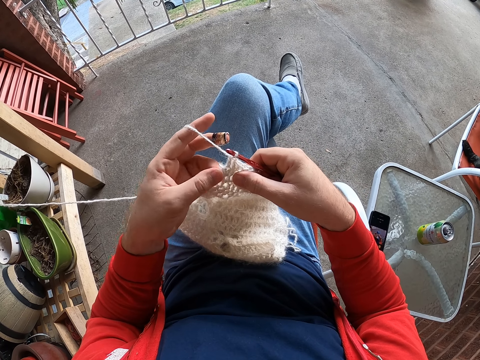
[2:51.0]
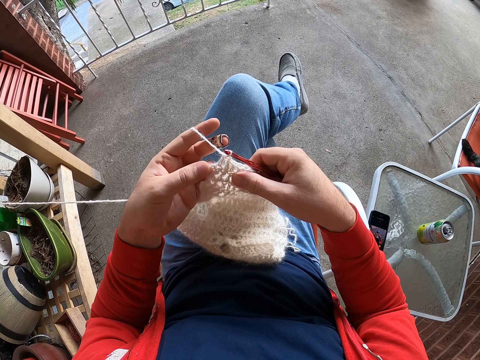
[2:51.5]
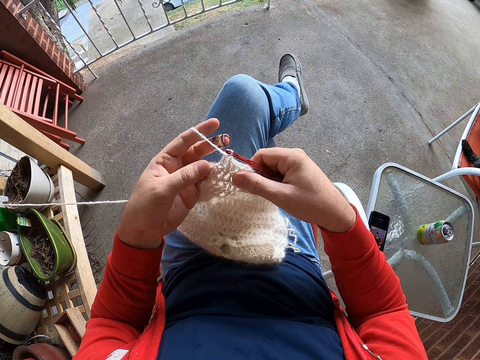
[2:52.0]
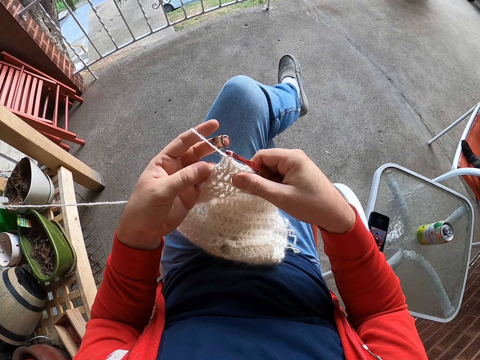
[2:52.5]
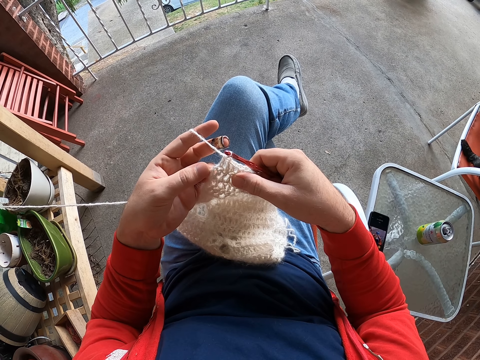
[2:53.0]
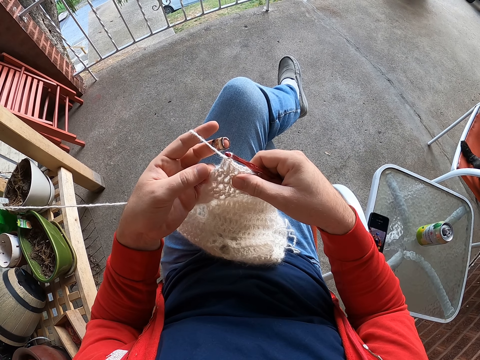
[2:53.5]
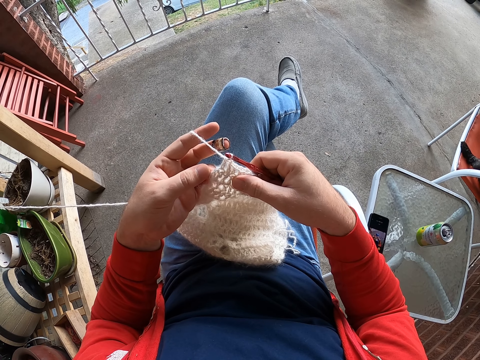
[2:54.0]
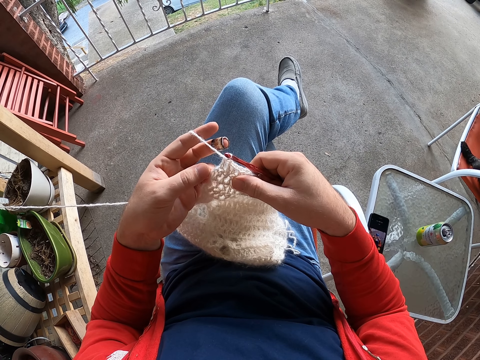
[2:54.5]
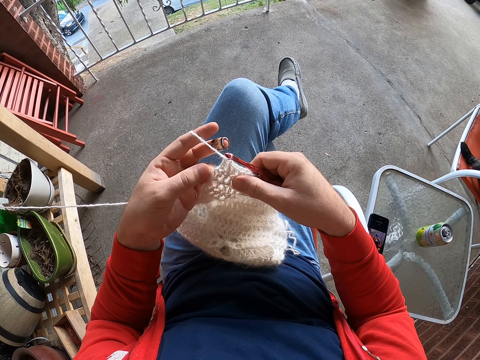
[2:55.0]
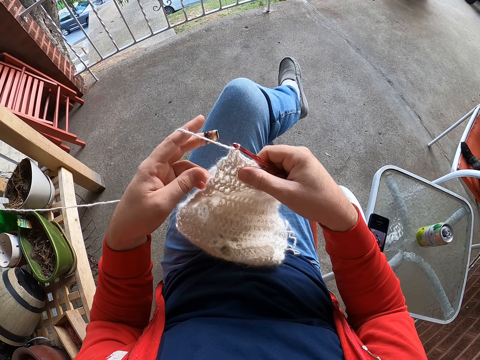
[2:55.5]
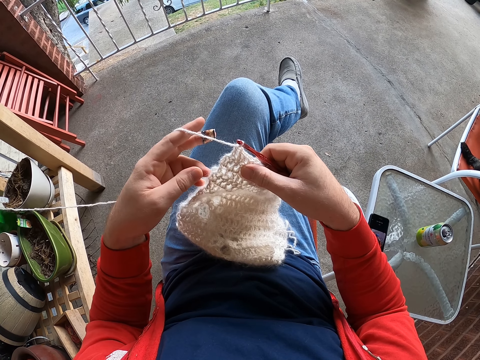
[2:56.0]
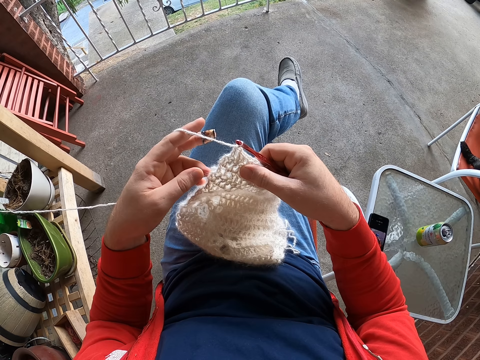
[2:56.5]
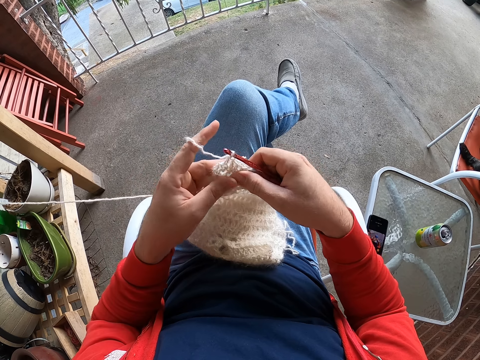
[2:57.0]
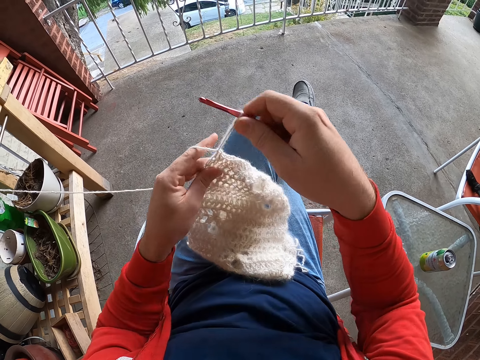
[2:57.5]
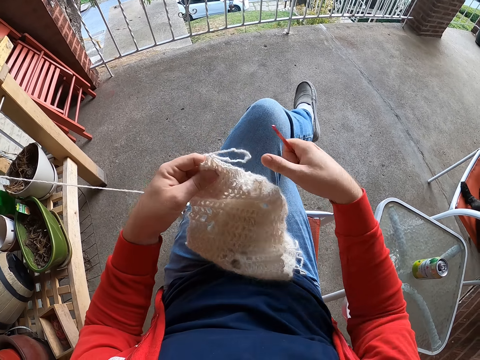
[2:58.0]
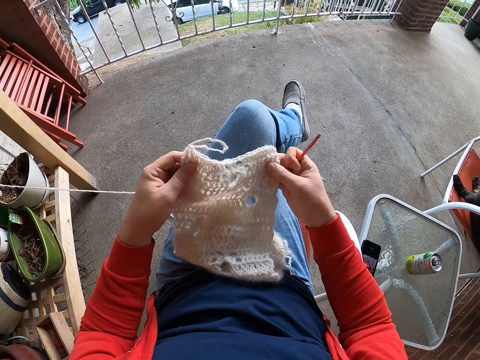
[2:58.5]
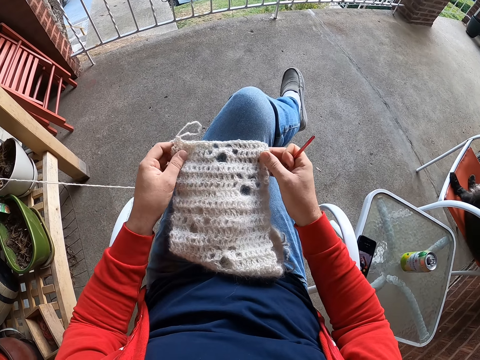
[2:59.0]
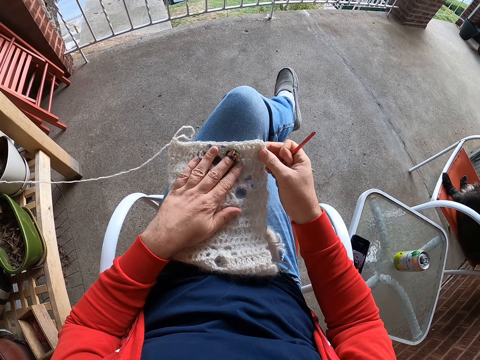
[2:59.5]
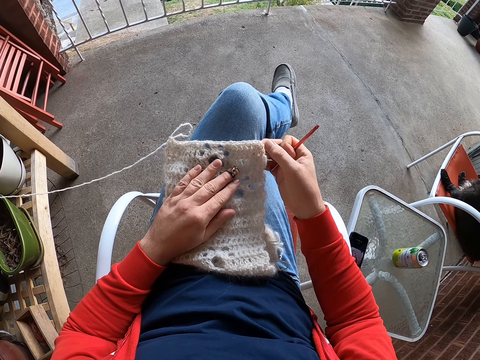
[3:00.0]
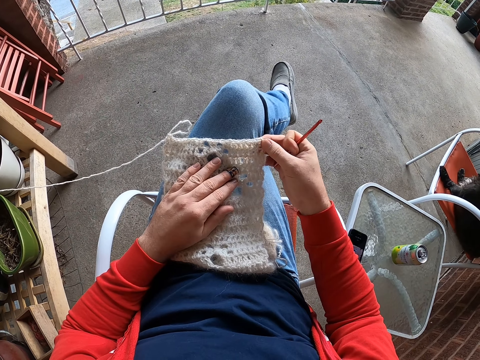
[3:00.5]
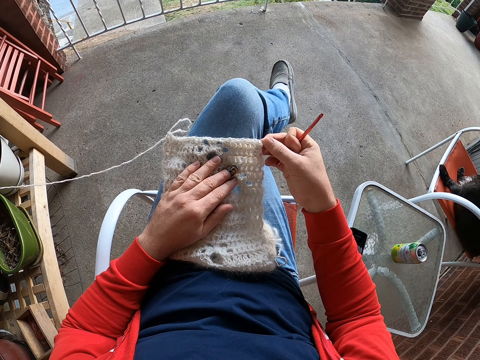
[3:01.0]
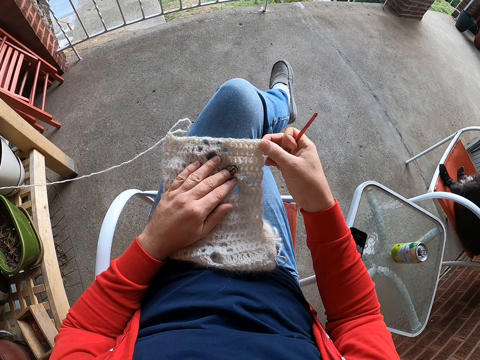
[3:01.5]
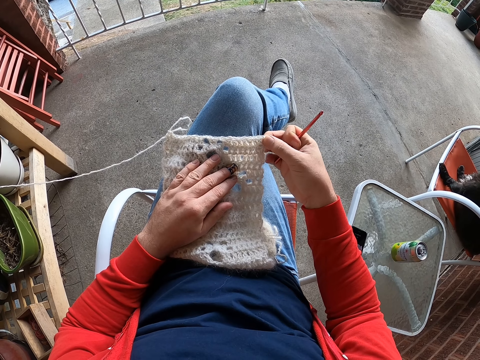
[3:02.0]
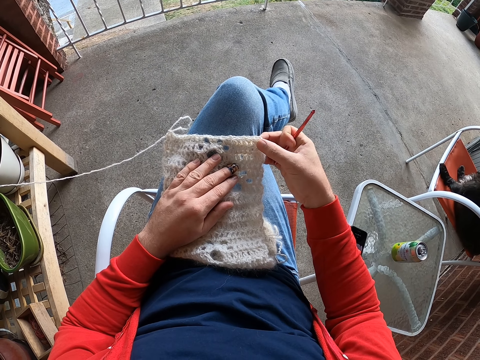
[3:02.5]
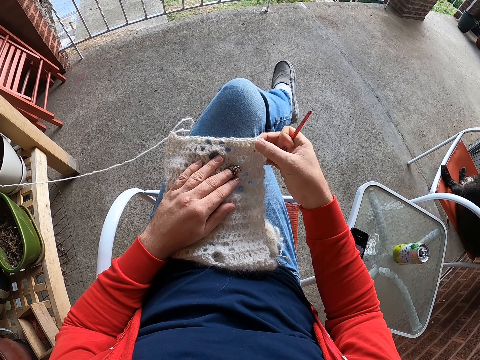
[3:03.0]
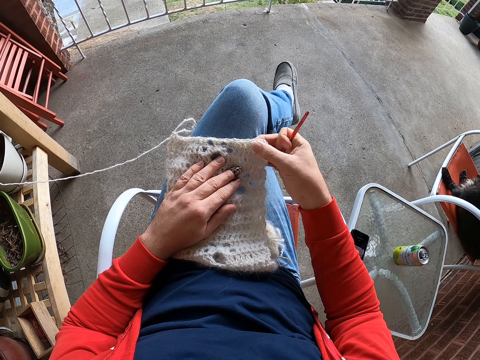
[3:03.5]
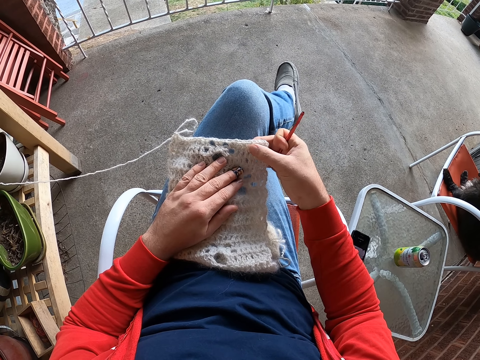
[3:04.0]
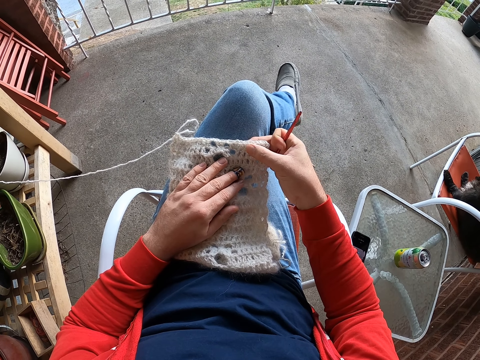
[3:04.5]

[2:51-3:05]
The camera wearer pulls thread and removes the crochet from the thread. They stare at the fabric. They adjust the garment. They place a hand on the knitted fabric. They stare at the fabric.

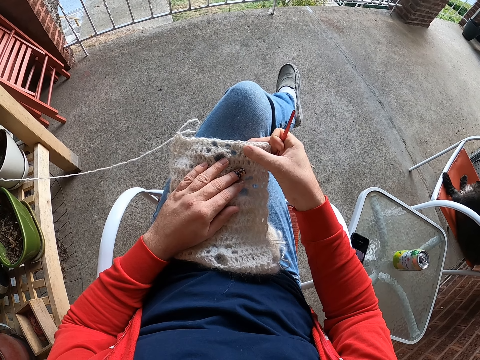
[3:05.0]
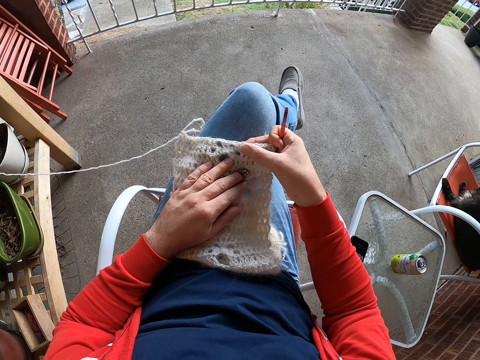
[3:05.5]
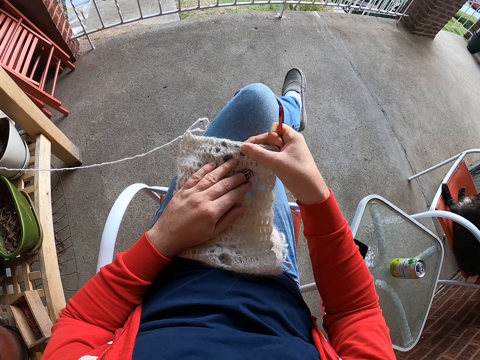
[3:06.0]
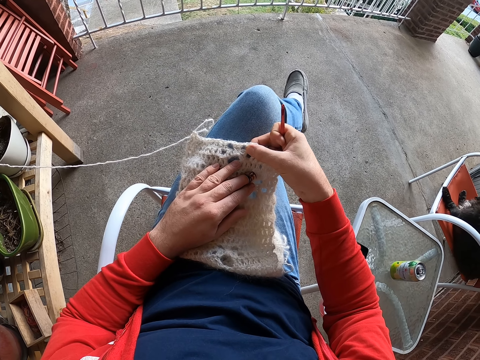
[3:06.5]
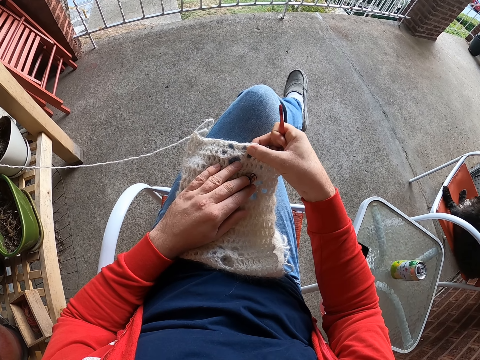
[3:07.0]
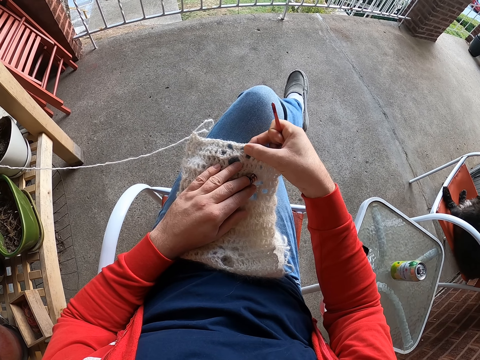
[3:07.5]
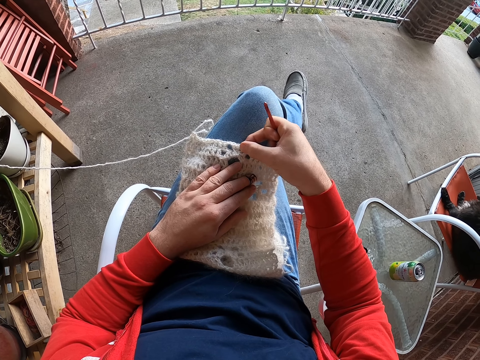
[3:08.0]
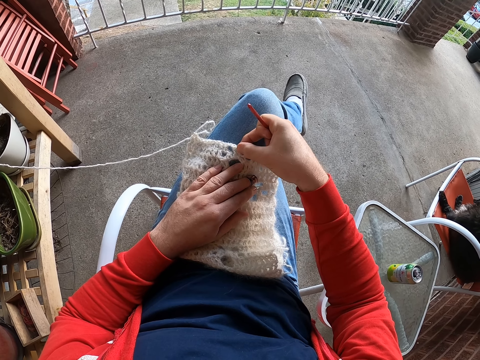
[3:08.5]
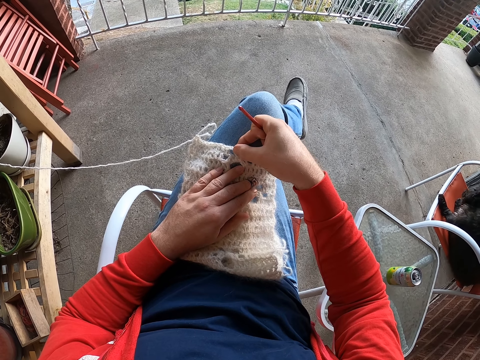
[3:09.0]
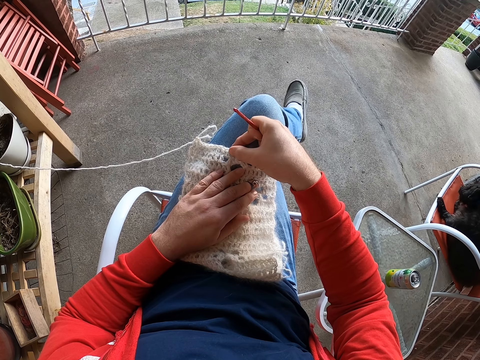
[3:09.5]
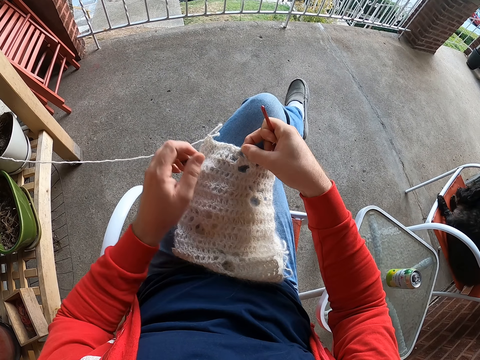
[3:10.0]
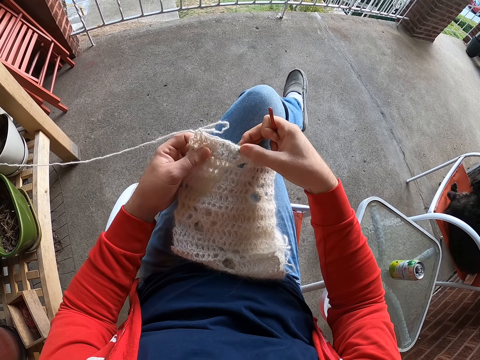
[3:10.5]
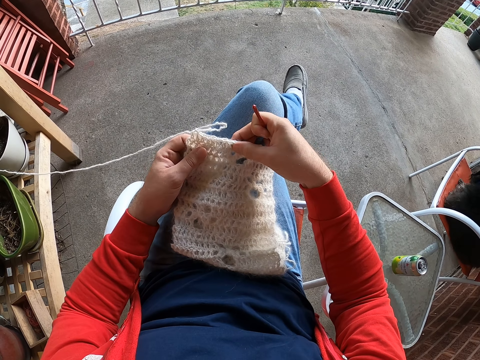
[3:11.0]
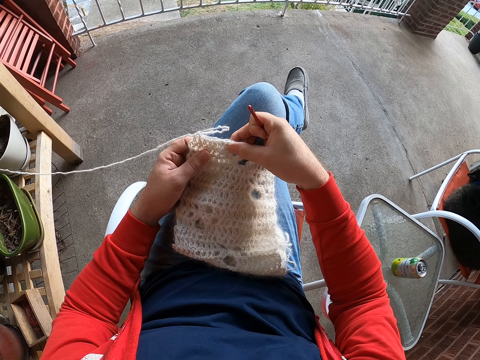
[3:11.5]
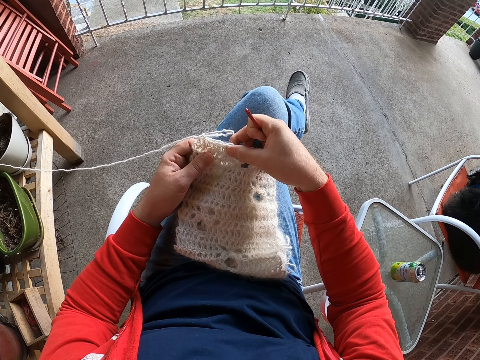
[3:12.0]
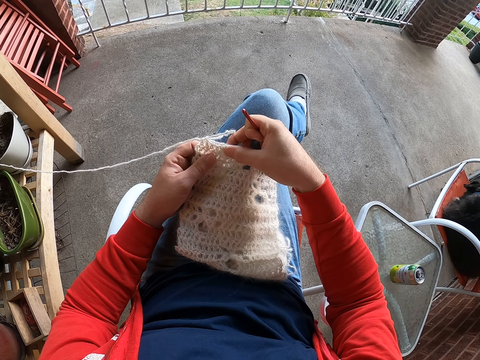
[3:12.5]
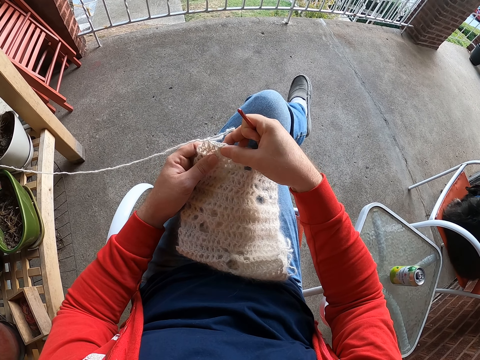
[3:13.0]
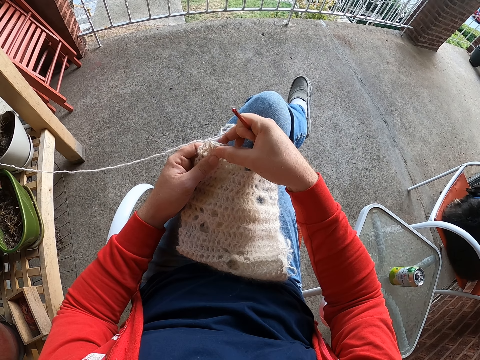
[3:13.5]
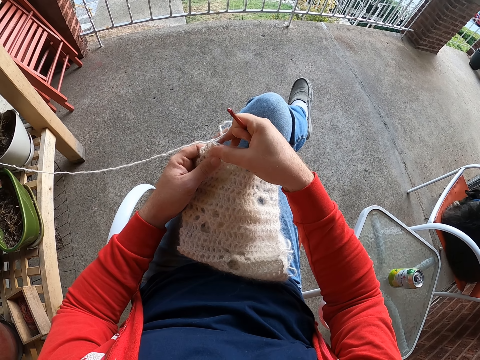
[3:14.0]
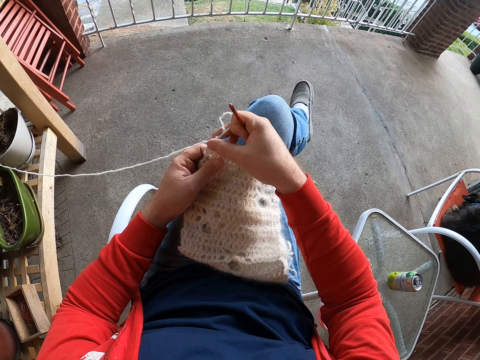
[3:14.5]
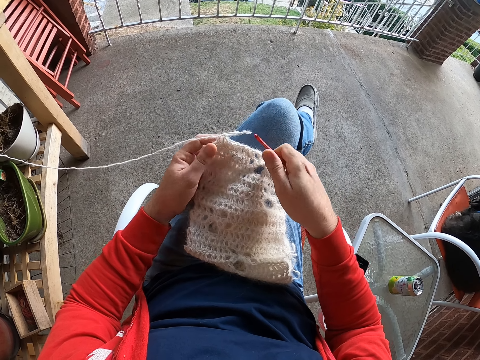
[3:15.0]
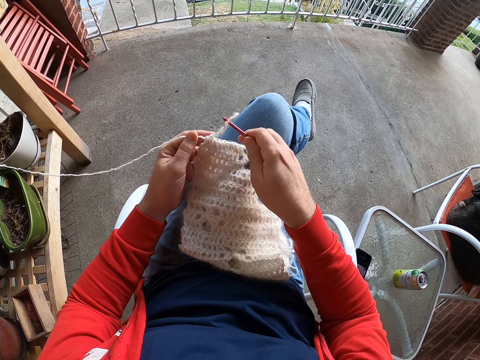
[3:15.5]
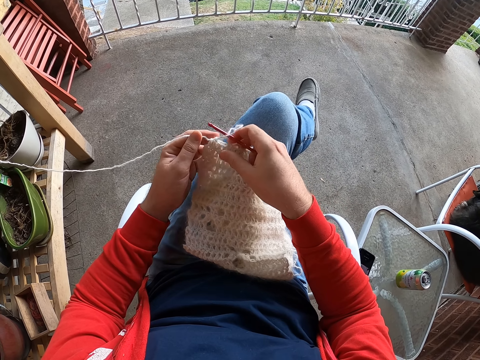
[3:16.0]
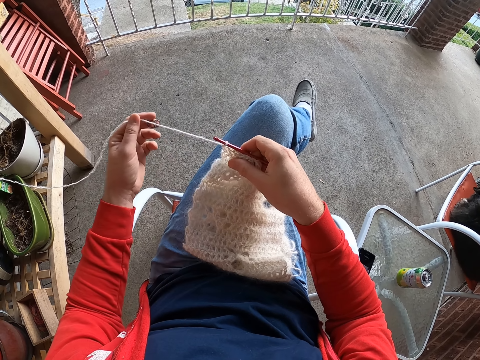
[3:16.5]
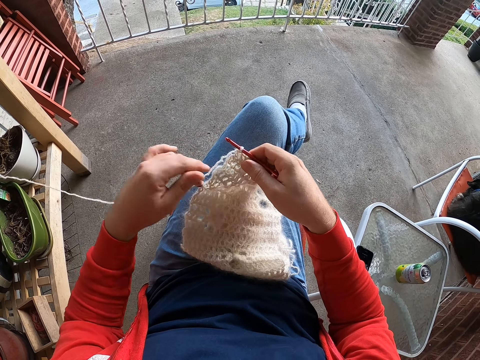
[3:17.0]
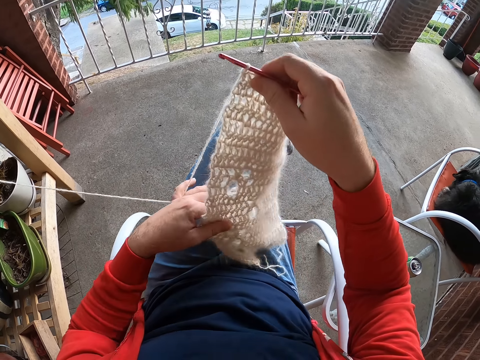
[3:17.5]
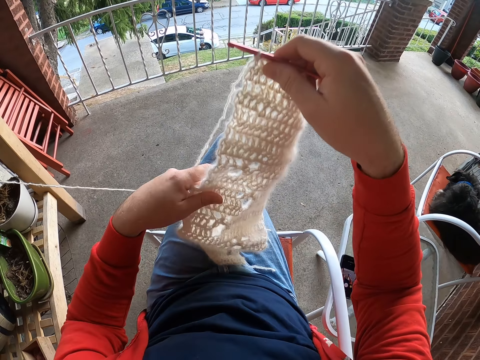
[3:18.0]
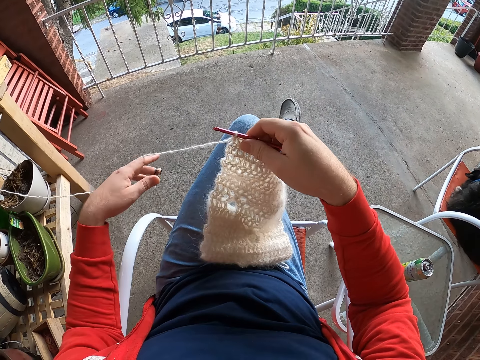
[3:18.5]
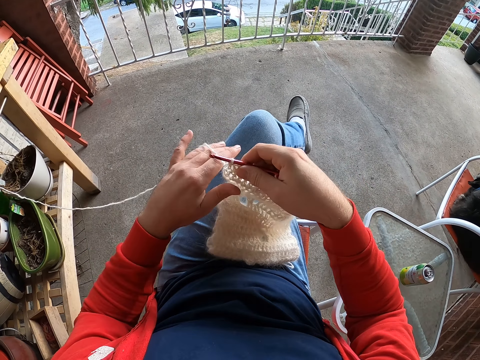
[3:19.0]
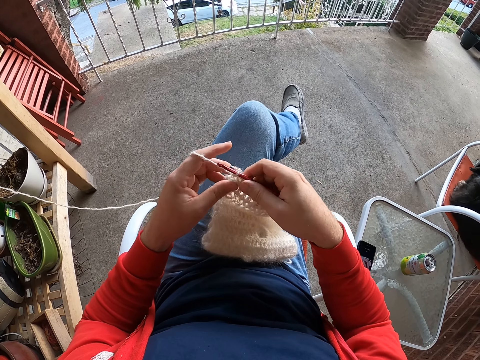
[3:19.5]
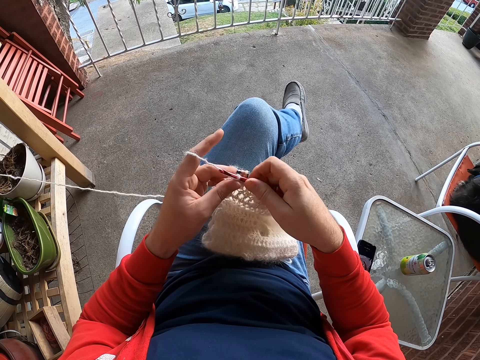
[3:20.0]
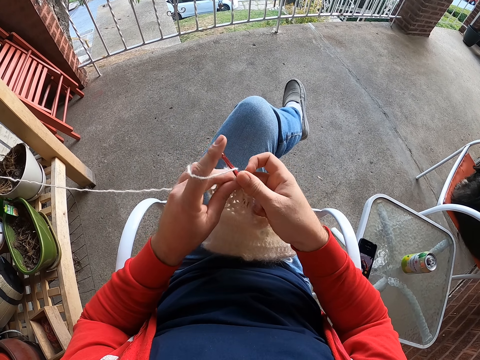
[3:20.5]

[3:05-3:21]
The camera wearer touches the fabric with the right hand. They hold the fabric with the left hand. They hold the fabric with the right hand. They insert the crochet in the thread. They pull the thread. They adjust the garment. They hold up the knitted fabric. They place the knitted fabric on the lap.
